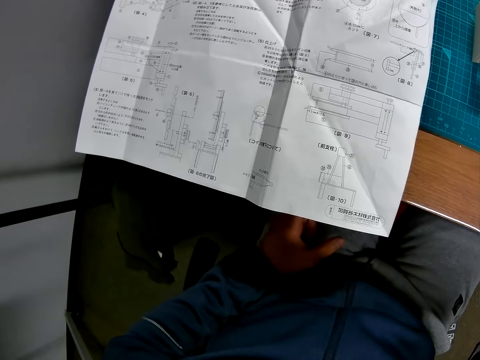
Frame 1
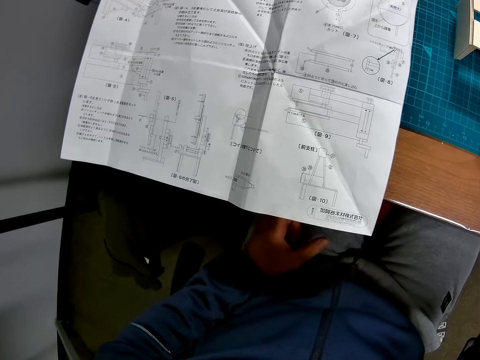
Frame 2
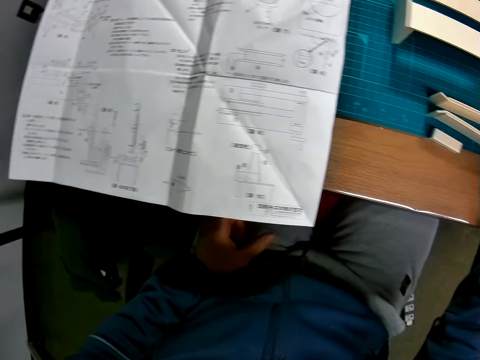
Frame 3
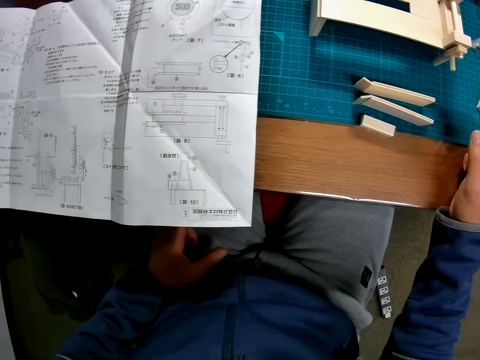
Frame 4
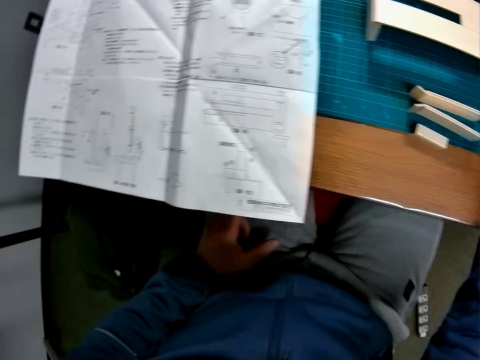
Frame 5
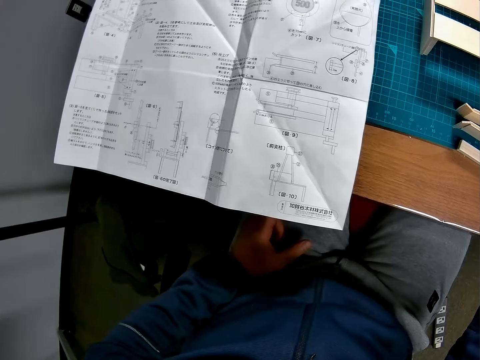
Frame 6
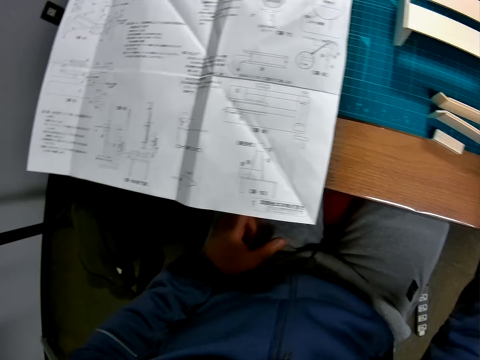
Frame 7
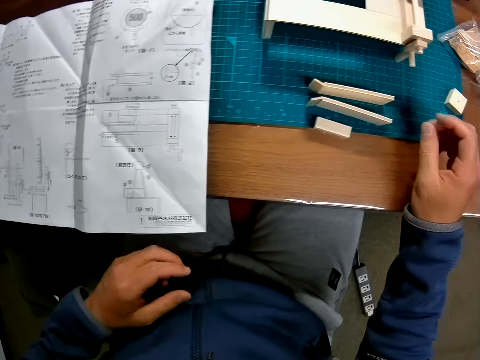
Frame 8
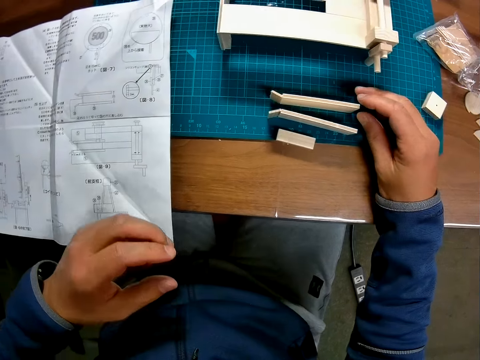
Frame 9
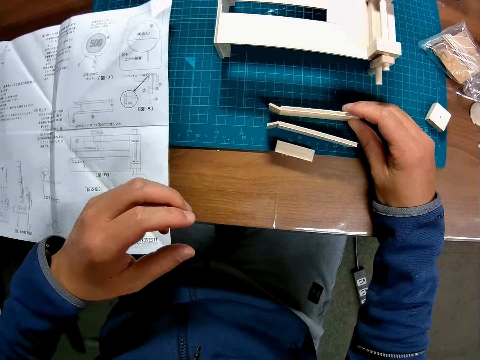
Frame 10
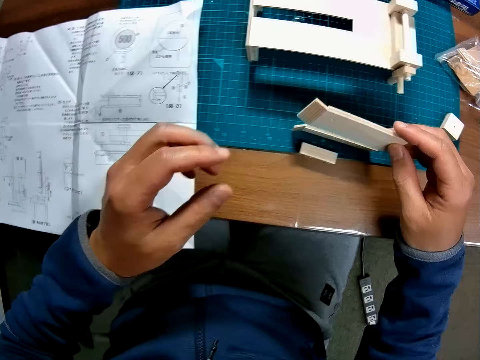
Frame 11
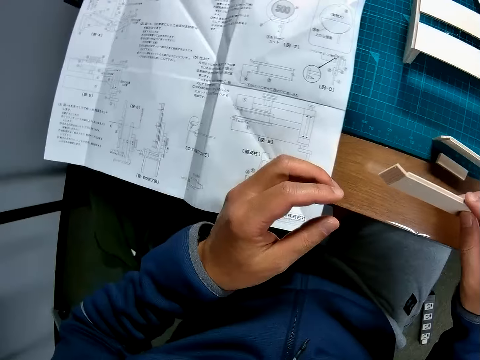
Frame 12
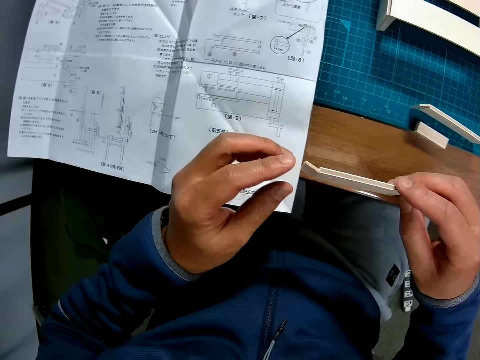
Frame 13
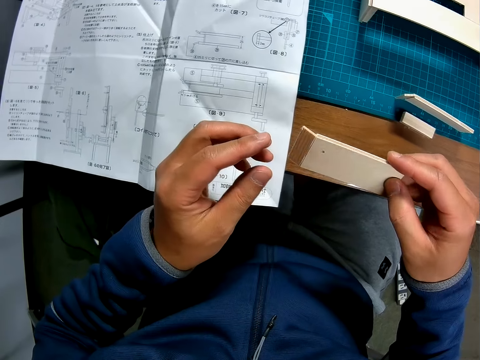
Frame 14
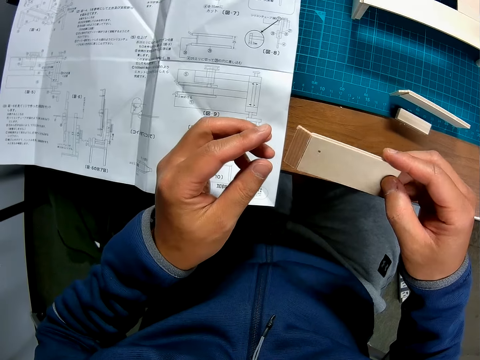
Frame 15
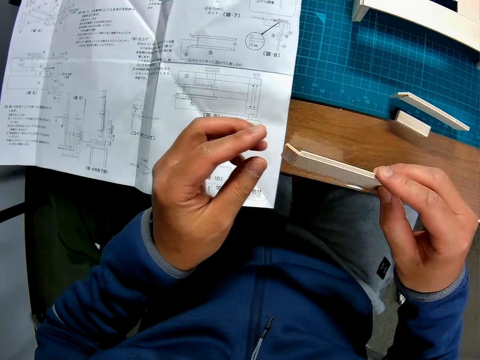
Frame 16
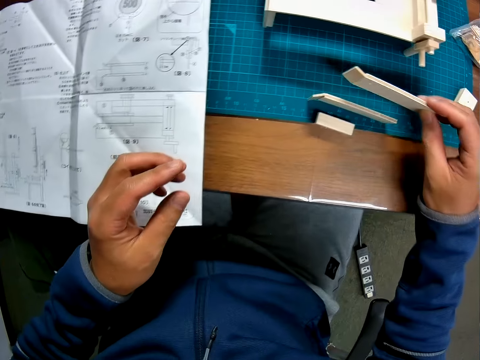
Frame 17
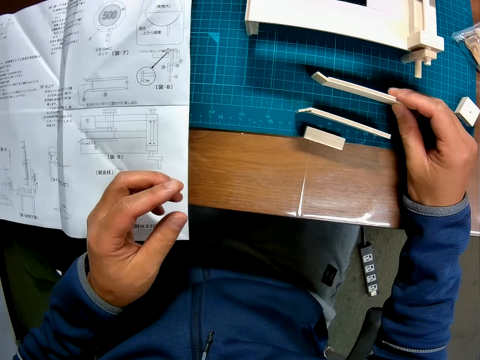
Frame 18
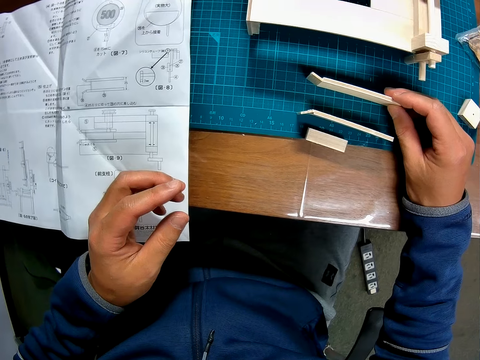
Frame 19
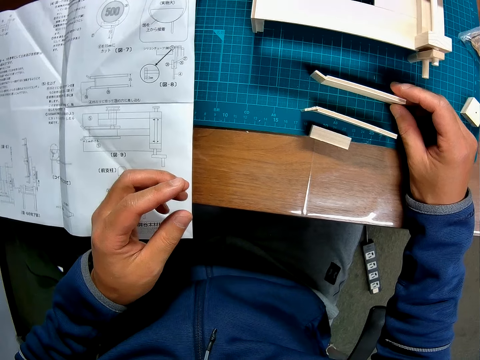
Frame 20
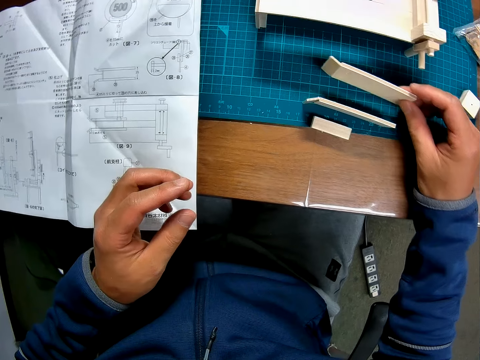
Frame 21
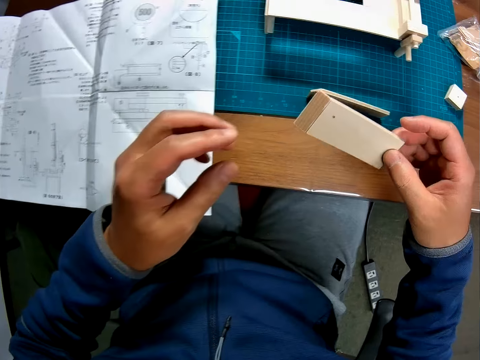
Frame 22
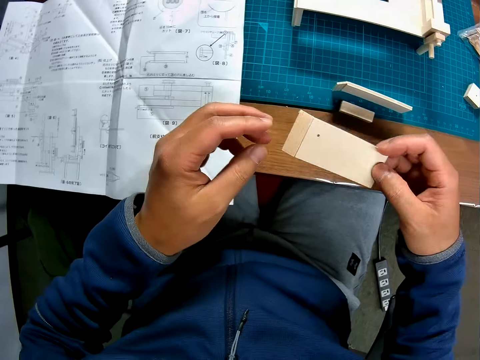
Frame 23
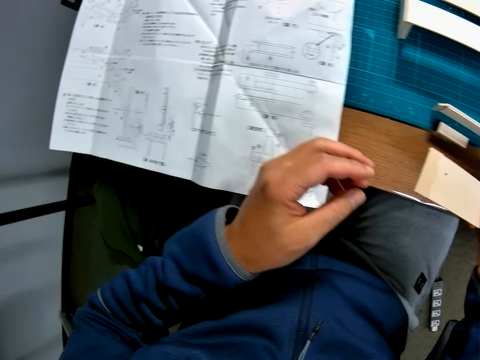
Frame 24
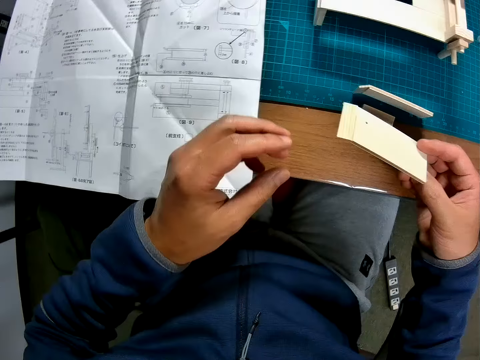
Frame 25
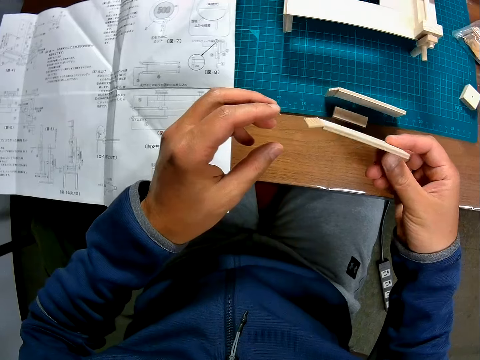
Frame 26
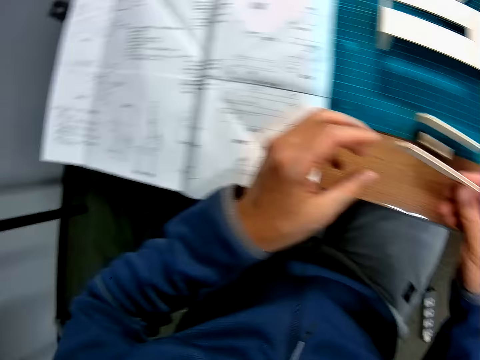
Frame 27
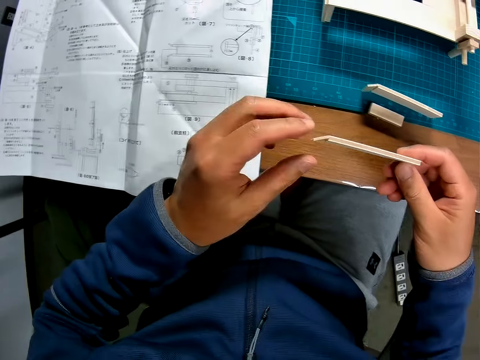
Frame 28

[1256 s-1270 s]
The camera wearer looks back and forth at the blueprint and the pieces on the table again. He touches the model part. He picks up the small piece and rectangular piece assembly from the cutting mat. He looks at the model part. He puts the small piece and rectangular piece assembly on the cutting mat. He picks up the small piece and rectangular piece assembly from the cutting mat again. He looks back and forth at the blueprint and the pieces in his hand.

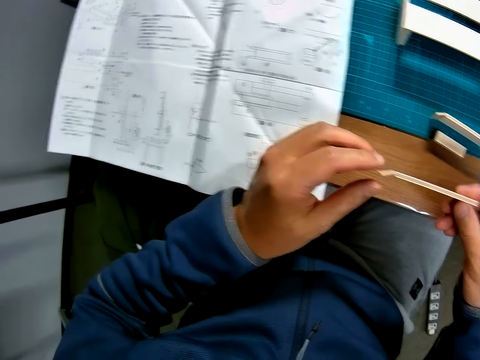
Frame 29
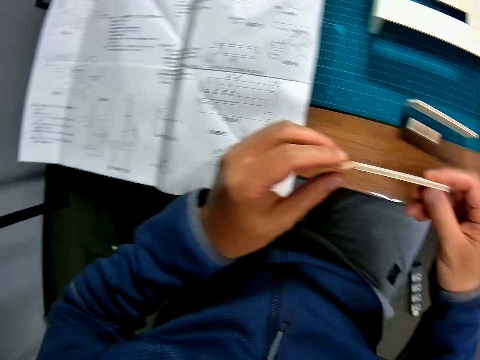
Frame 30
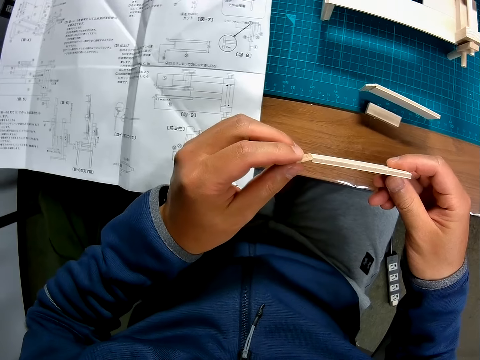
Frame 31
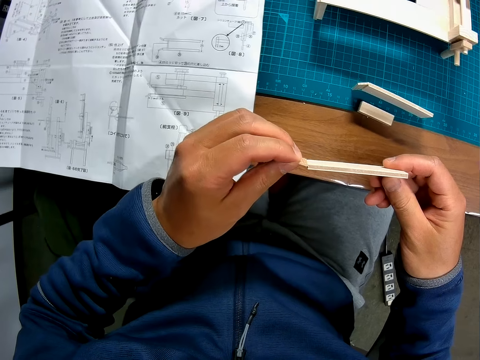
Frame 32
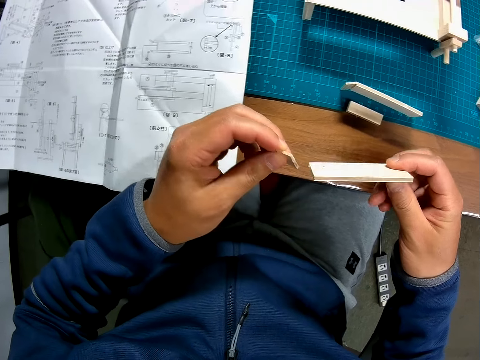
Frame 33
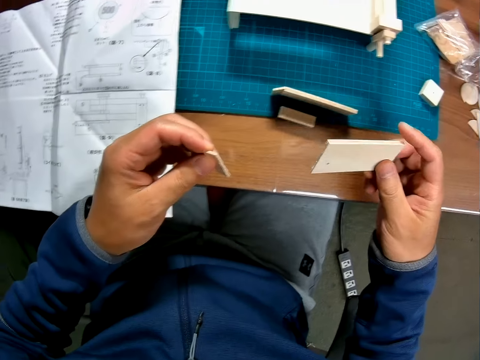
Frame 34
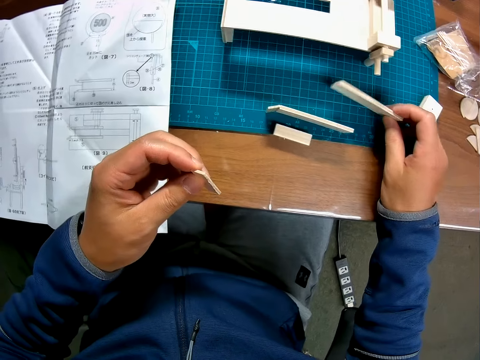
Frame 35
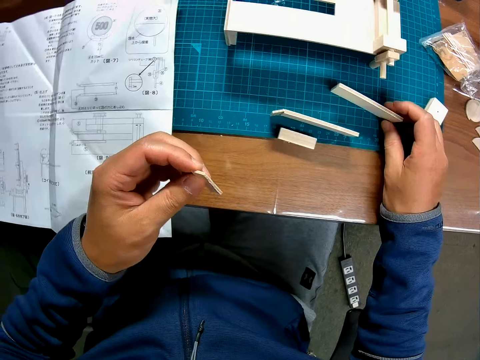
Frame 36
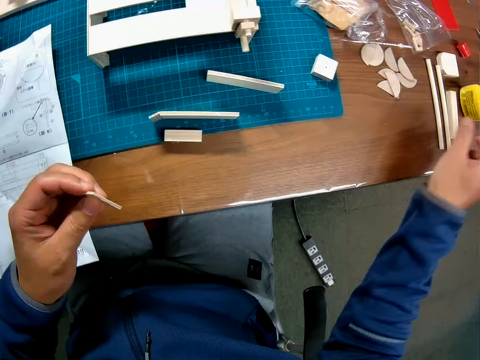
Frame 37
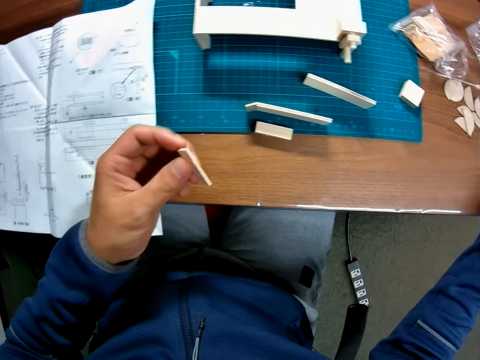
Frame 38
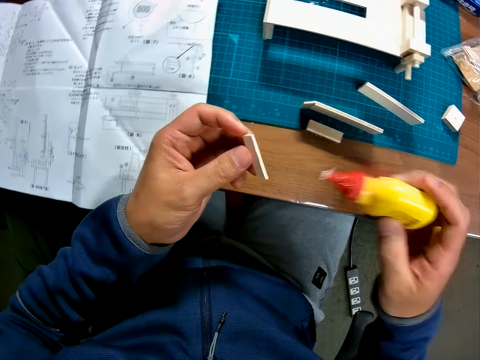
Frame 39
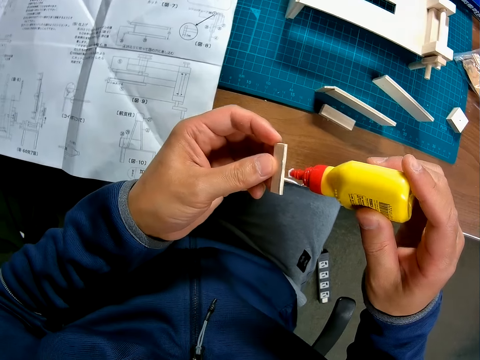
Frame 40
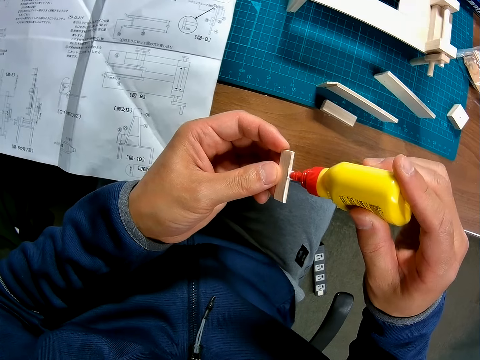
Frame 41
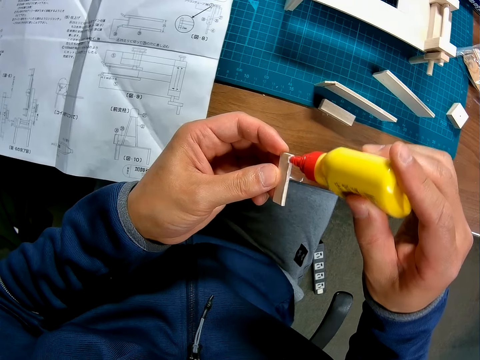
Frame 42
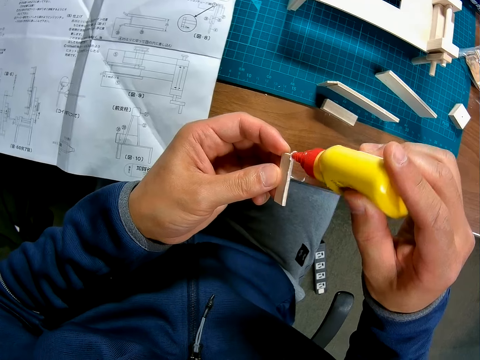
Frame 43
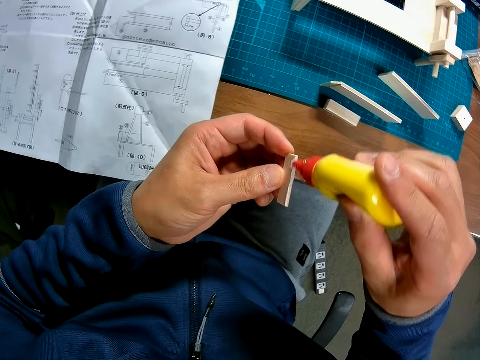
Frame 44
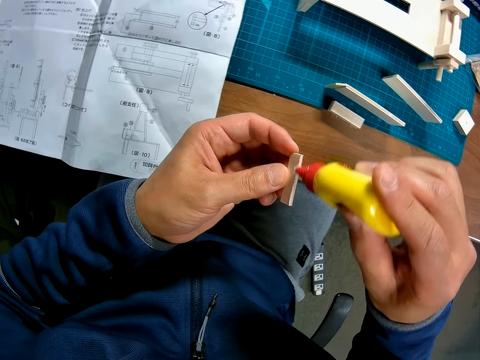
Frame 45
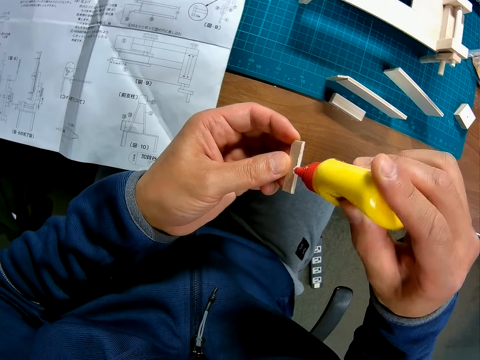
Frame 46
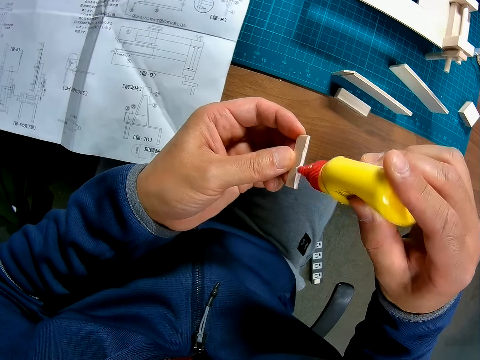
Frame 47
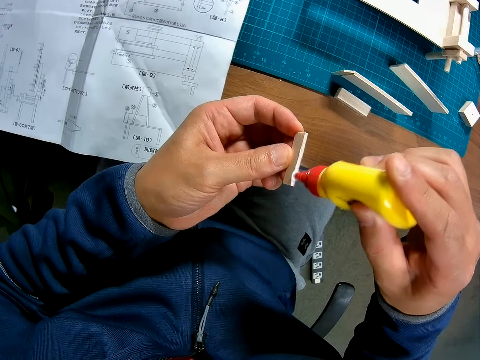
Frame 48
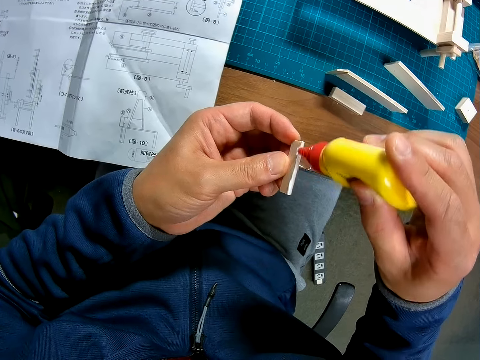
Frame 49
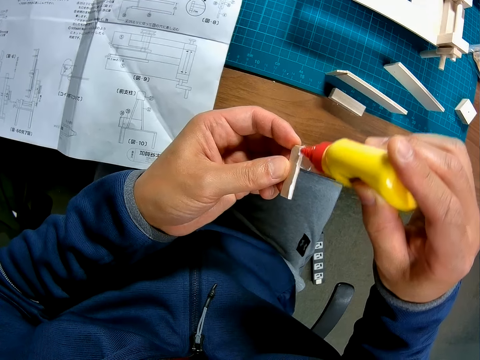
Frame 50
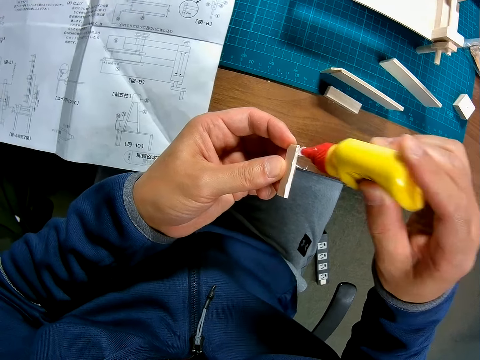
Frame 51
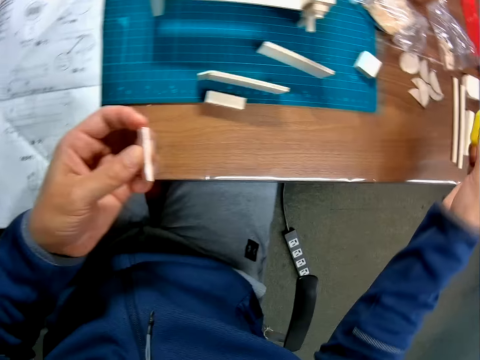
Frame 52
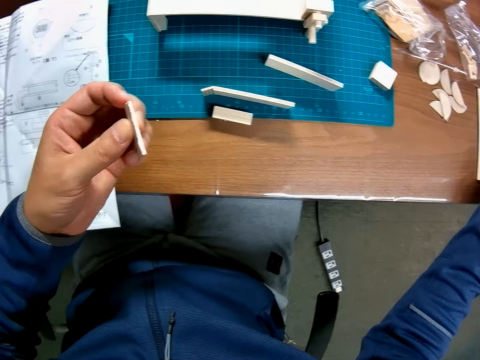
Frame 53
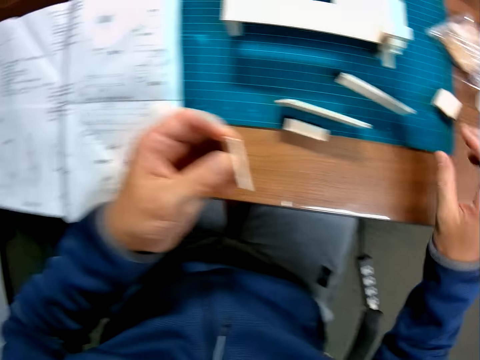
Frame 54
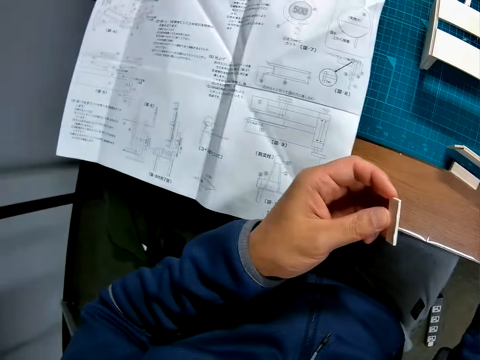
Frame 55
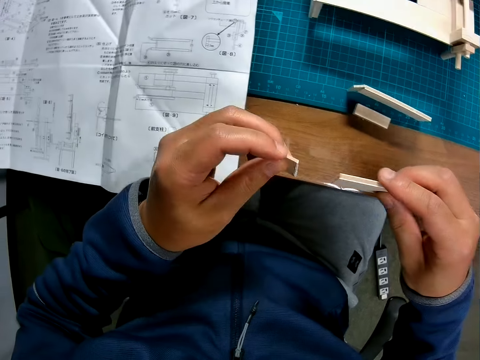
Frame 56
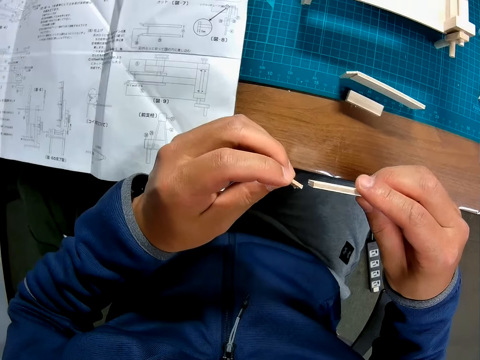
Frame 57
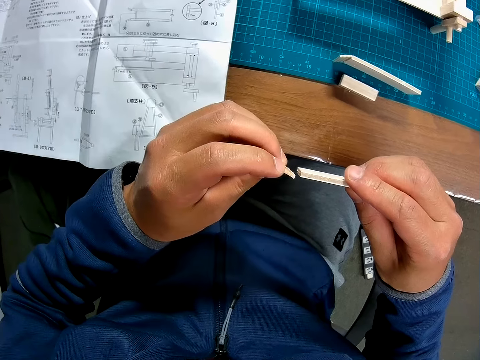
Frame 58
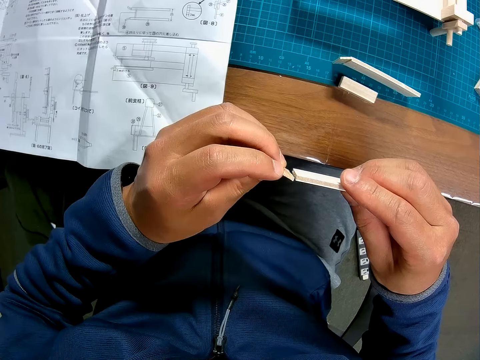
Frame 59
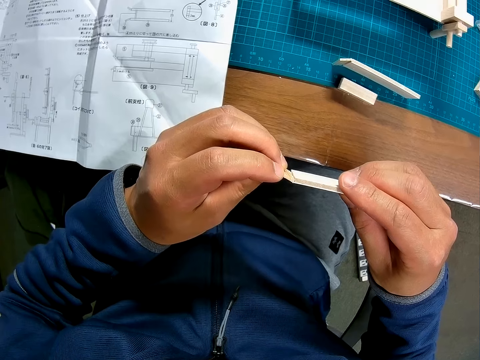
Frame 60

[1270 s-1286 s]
The camera wearer touches the model part. He removes the small piece from the rectangular piece and puts the rectangular piece on the cutting mat. He picks up the wood glue bottle from the table again. He puts the wood glue on the small piece in his hand. He drops the wood glue bottle on the table. He picks up the rectangular piece from the cutting mat and joins the small piece and the rectangular piece on the cutting mat together.
